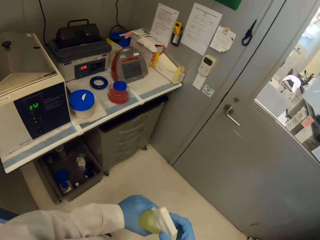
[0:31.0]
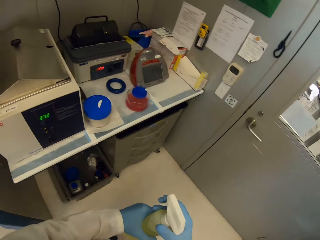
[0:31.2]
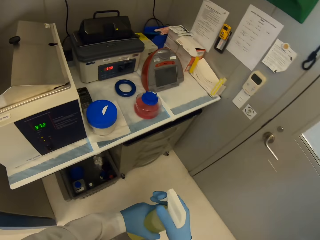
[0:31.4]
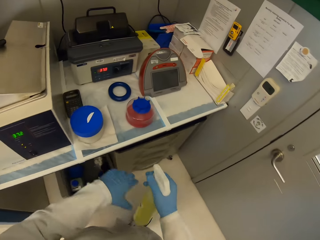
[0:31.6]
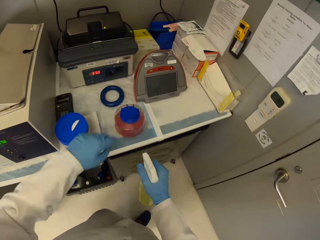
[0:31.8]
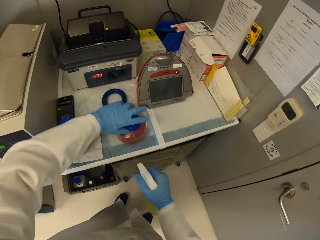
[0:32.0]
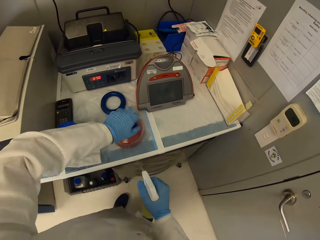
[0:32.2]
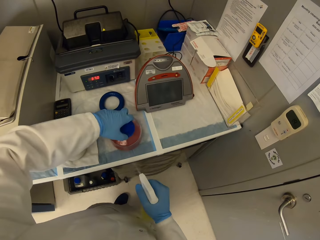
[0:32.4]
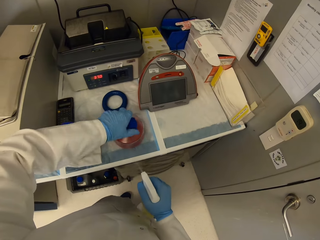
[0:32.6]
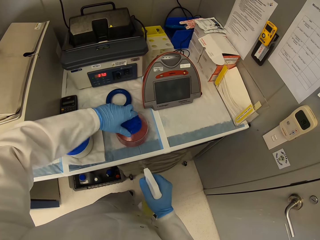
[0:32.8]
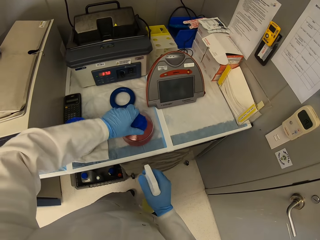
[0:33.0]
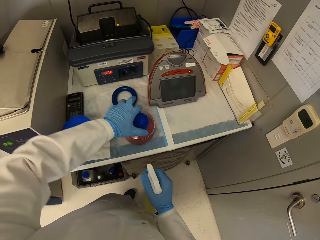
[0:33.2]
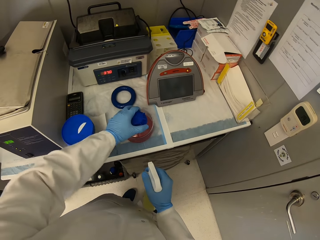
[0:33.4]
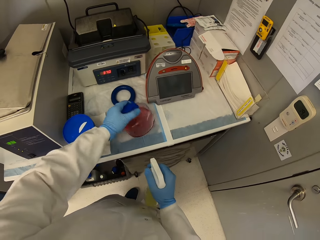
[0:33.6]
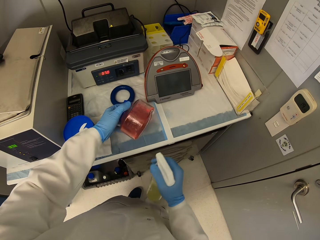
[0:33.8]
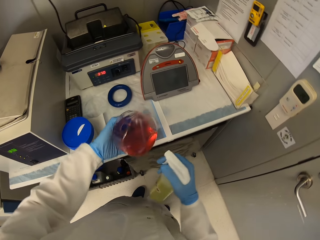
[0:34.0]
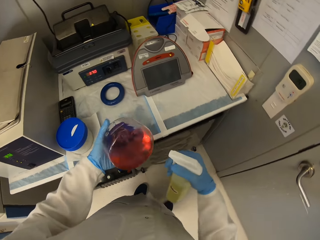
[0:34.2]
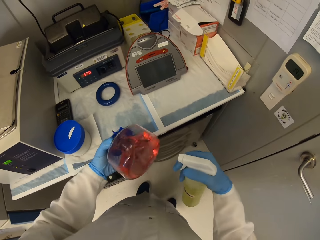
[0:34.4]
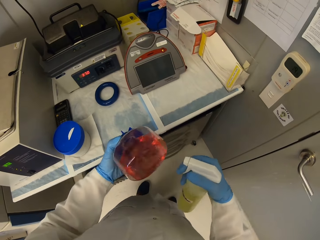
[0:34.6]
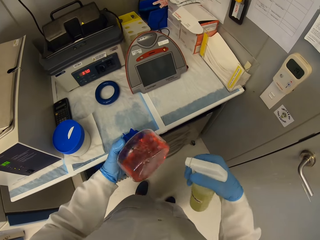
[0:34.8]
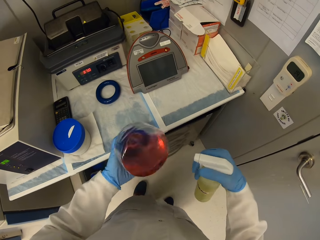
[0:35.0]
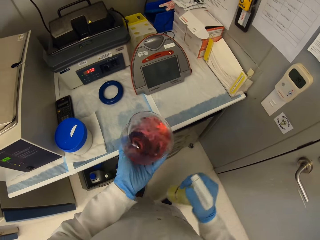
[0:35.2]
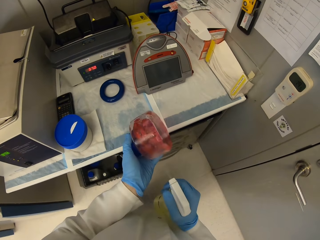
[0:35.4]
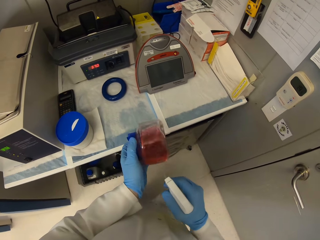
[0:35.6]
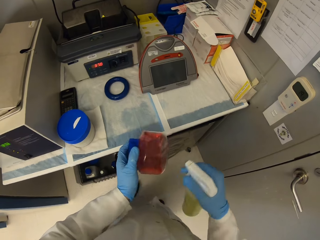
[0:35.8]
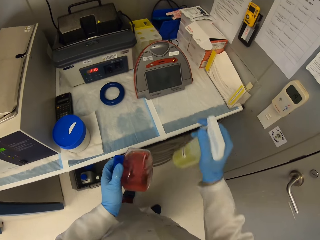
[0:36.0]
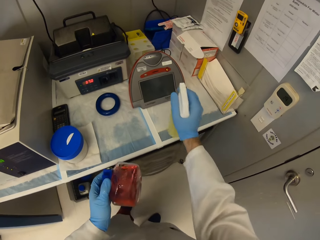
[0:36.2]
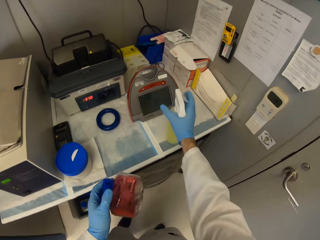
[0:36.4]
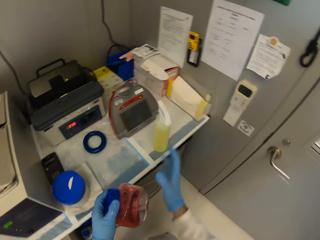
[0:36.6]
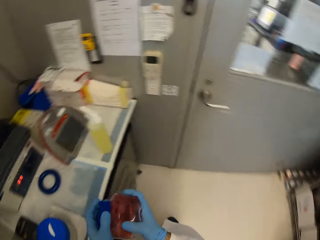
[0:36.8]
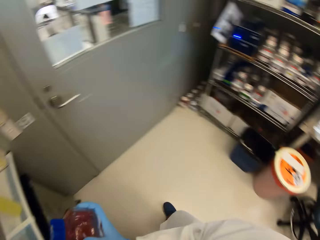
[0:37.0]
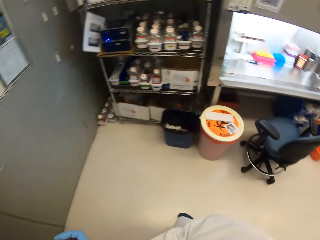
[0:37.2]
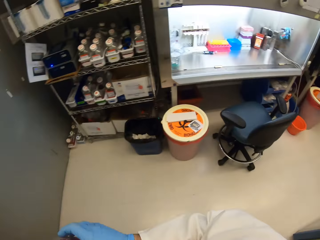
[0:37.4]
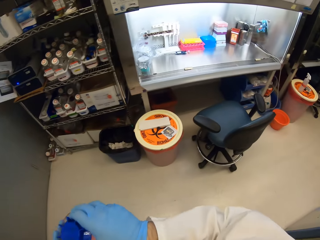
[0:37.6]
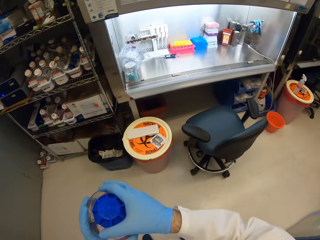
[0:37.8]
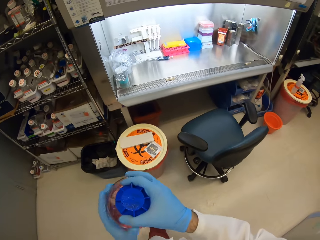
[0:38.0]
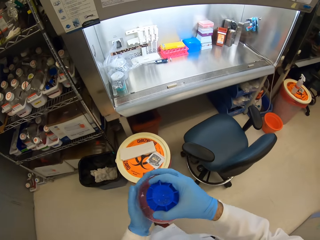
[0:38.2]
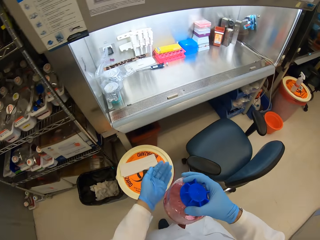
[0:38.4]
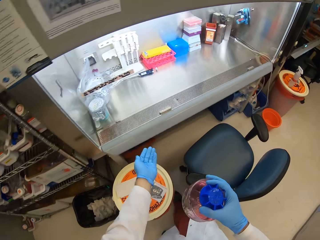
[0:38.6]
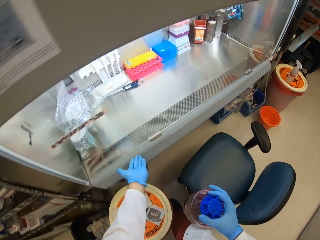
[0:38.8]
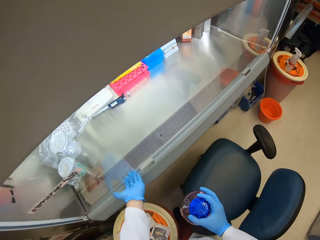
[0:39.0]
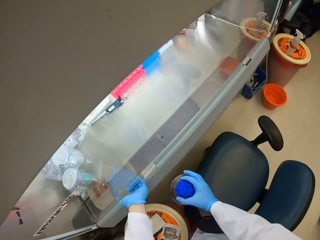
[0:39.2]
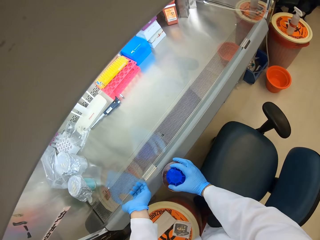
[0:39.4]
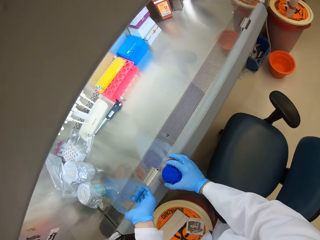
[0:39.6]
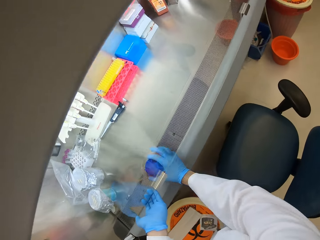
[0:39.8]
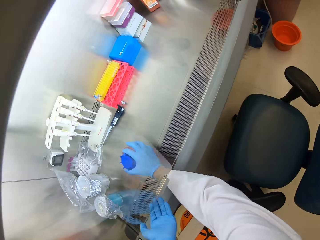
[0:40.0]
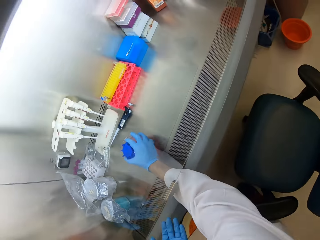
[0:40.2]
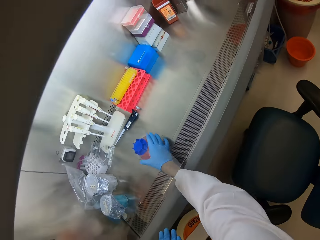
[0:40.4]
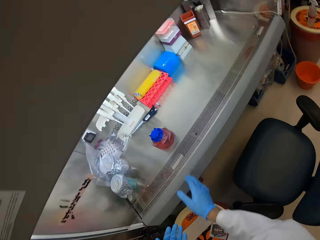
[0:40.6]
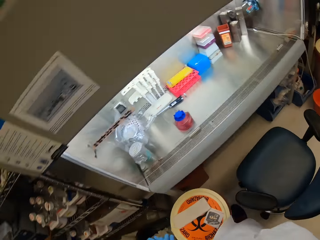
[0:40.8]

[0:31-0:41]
The camera wearer sanitizes the bottle of something. They put the sanitizer on the table. They walk in the room. They put the bottle in the work area, on the machine.

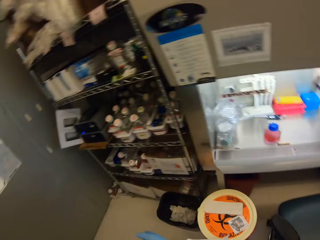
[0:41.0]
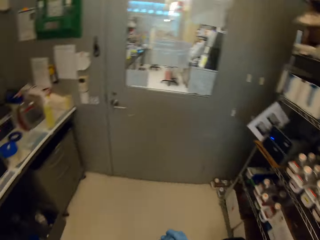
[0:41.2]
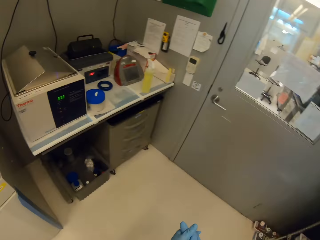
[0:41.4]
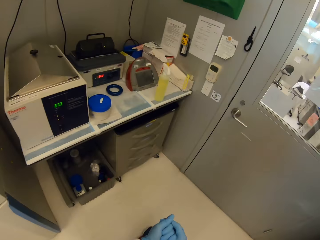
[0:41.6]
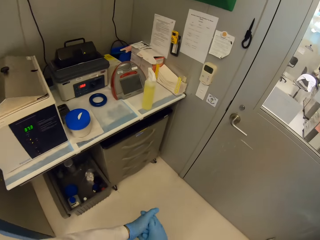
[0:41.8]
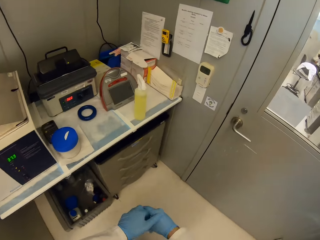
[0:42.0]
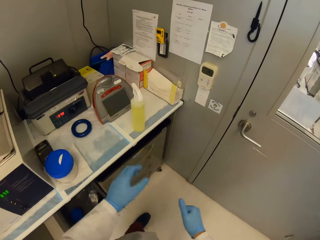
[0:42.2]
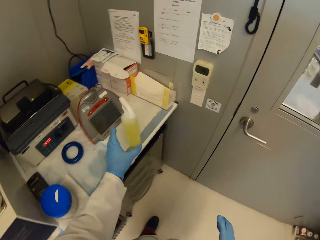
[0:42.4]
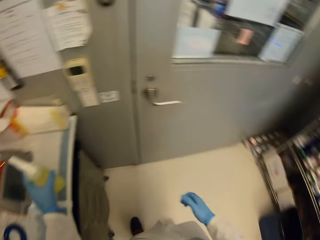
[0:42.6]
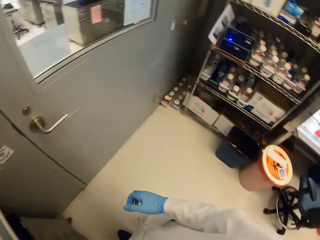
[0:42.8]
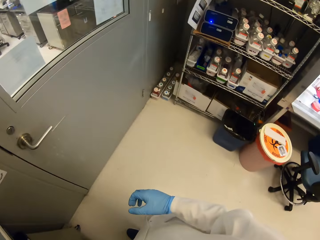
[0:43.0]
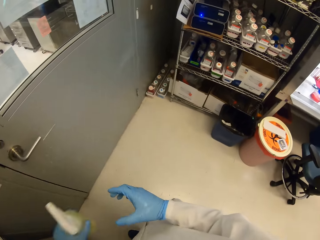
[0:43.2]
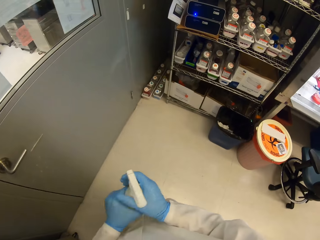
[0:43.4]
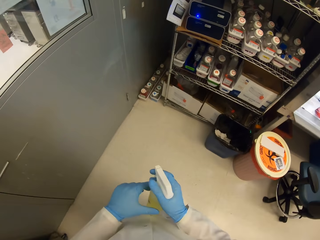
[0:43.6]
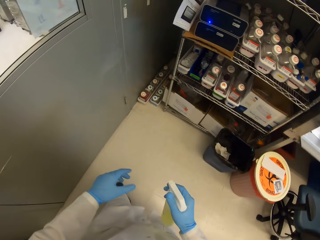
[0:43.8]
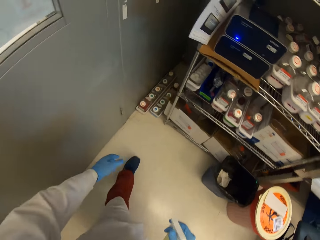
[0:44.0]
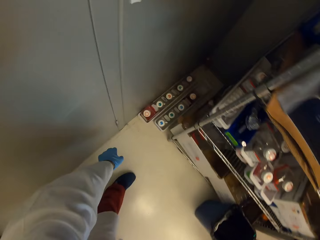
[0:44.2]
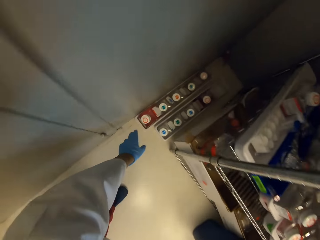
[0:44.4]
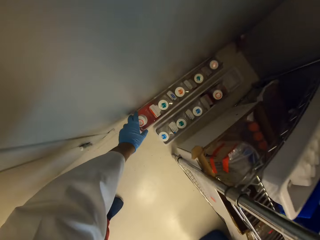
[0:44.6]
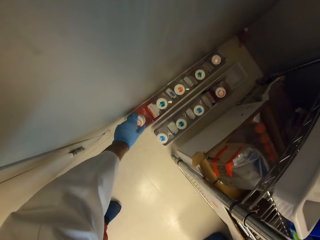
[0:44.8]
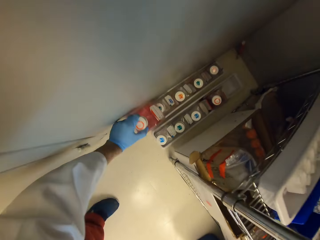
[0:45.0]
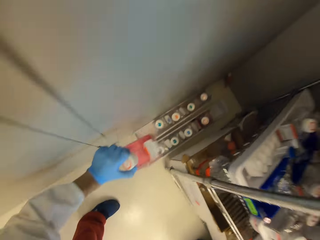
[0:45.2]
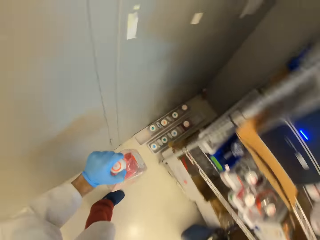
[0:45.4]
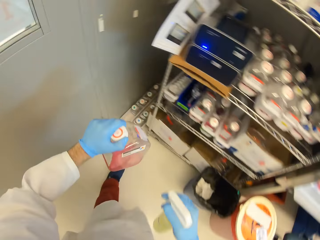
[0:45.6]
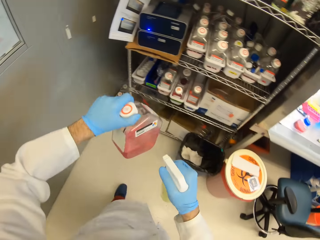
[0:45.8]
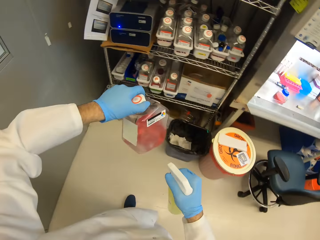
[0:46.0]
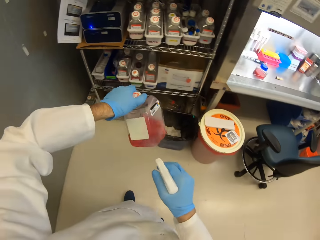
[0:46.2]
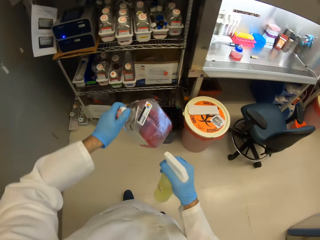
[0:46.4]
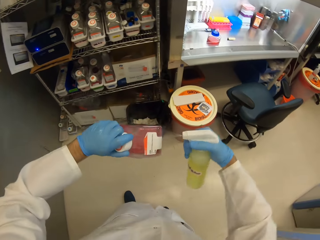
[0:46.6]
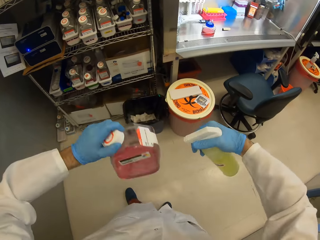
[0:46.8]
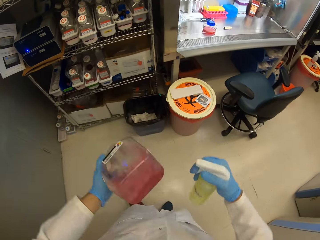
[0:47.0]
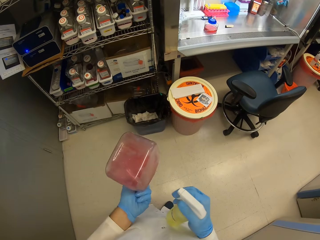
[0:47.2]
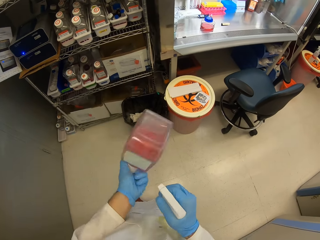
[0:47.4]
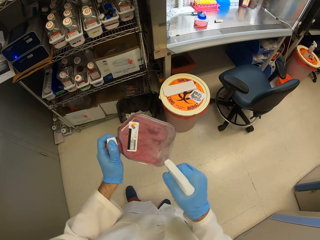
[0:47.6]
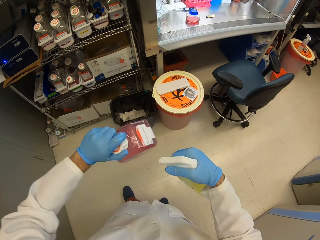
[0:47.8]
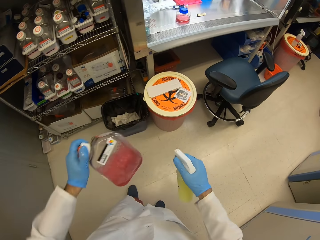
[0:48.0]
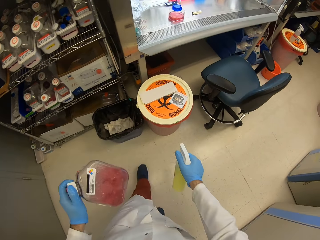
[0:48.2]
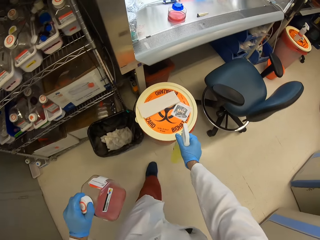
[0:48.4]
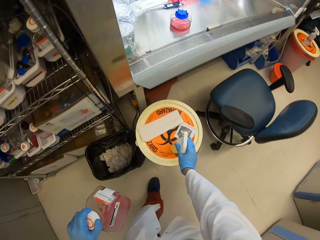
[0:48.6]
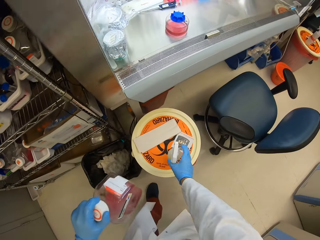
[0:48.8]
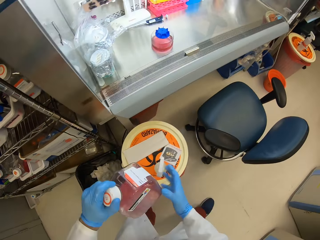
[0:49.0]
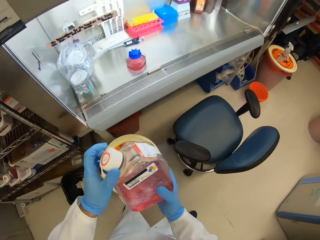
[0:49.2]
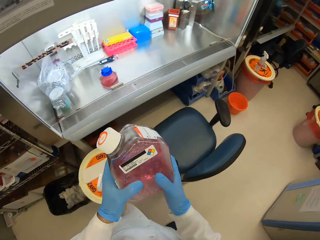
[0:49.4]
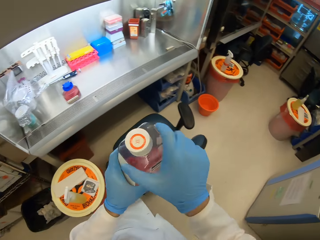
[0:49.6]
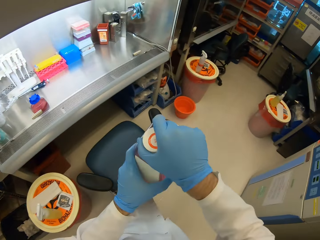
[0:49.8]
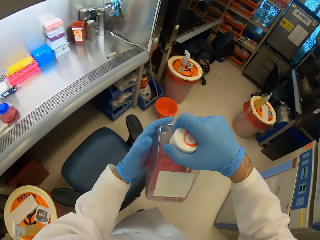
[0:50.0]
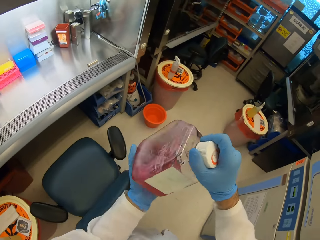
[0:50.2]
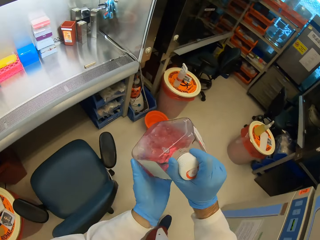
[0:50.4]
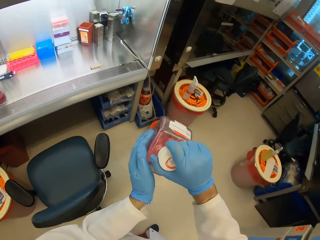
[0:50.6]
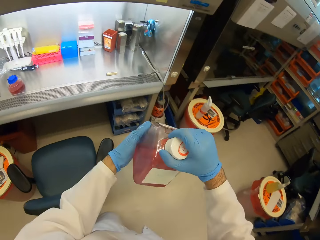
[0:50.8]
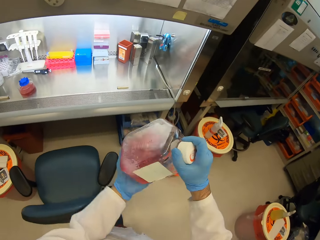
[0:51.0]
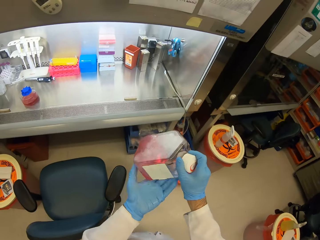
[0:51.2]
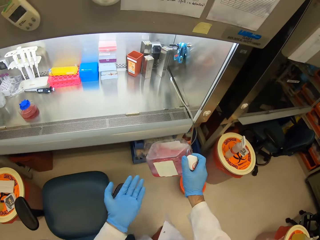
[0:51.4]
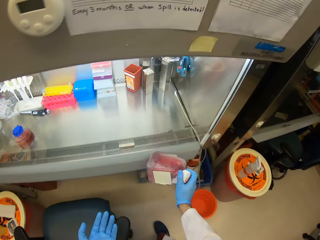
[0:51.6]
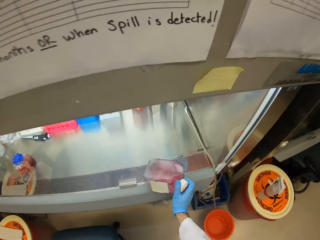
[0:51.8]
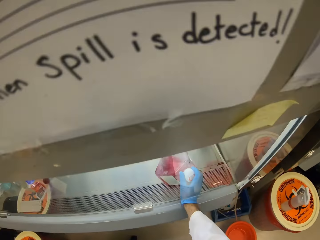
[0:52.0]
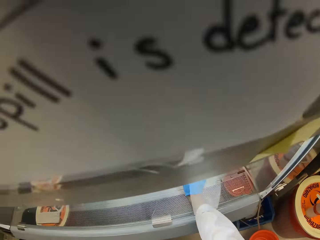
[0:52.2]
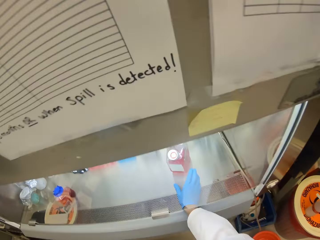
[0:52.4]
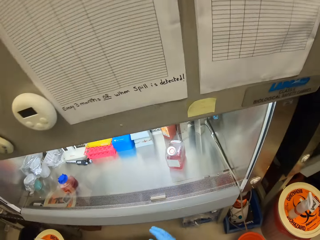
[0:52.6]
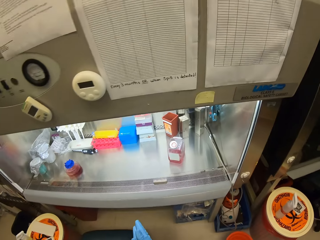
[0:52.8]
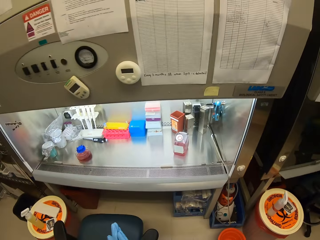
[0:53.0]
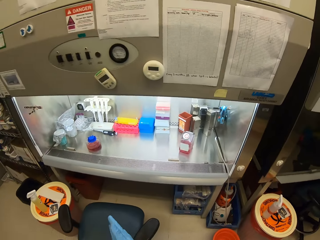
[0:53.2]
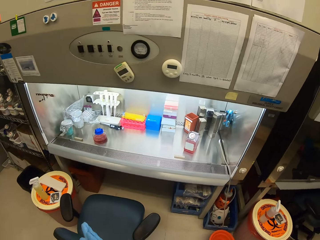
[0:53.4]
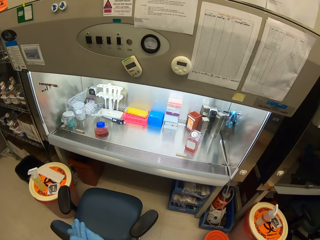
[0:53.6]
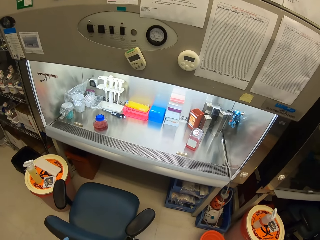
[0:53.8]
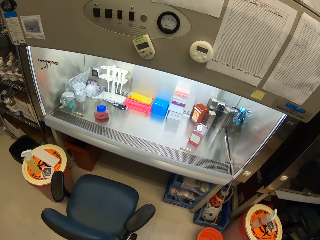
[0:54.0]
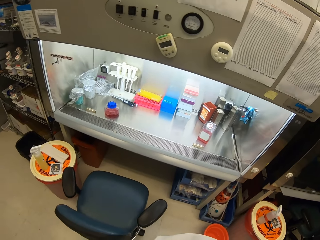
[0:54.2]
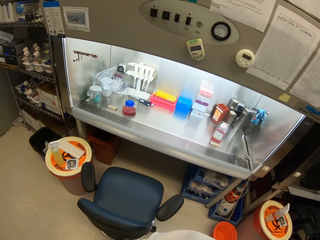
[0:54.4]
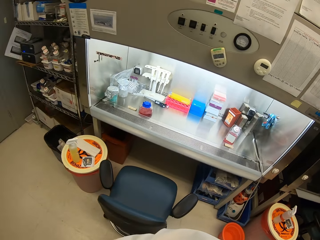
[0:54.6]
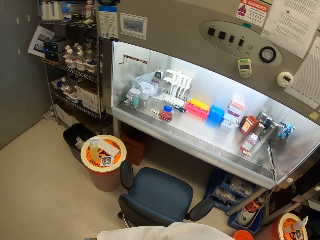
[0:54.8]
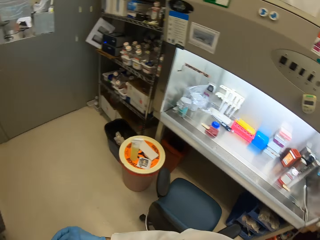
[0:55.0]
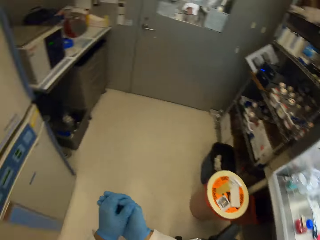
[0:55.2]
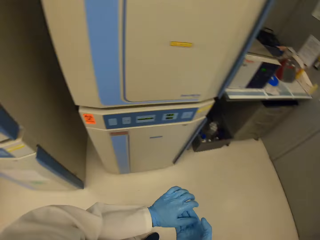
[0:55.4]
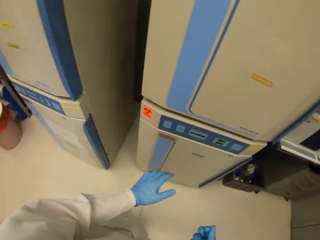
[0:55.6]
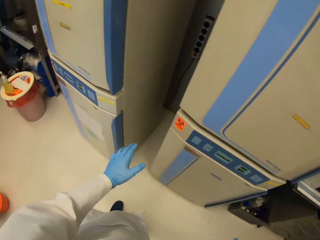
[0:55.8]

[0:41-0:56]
The camera wearer walks in the room. They pick up the disinfectant. They pick up a bottled solution from the floor. They sanitize the bottle. They put the disinfectant on the stool. They wipe the bottle. They put the bottle on the machine in the work area. They look around.
